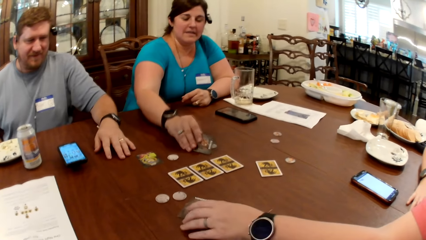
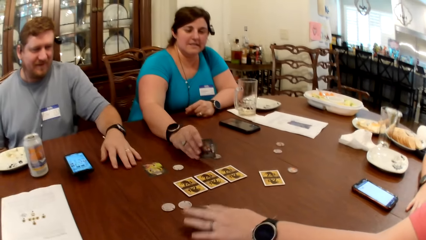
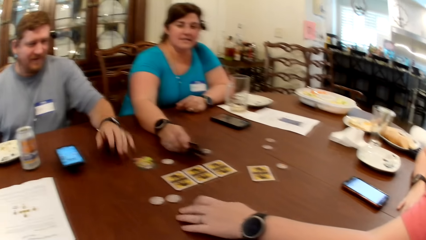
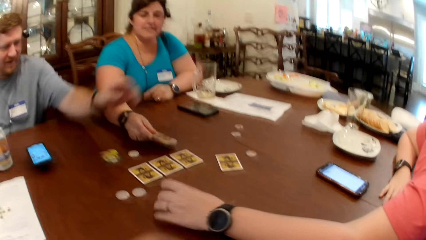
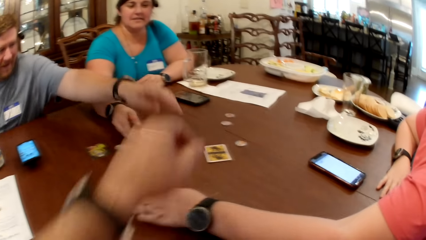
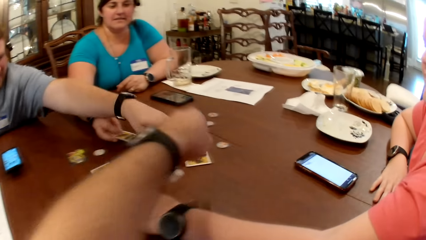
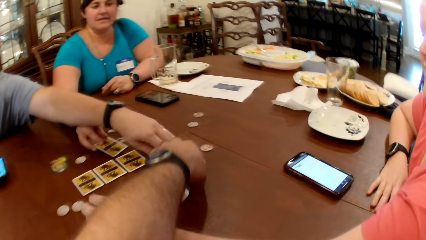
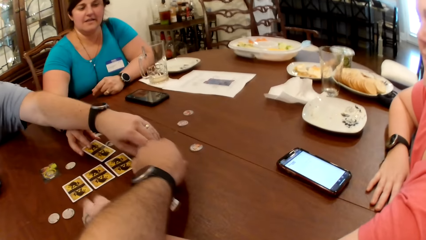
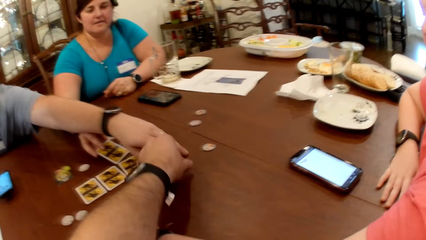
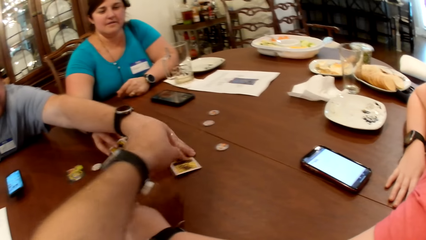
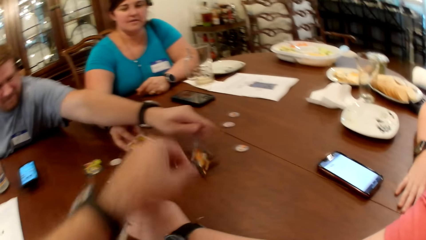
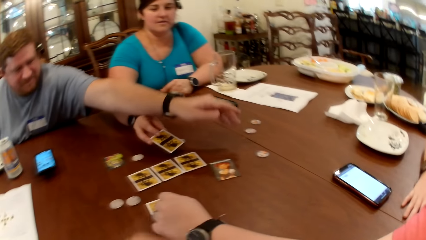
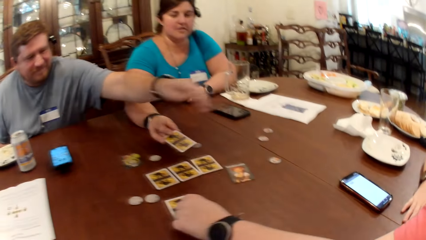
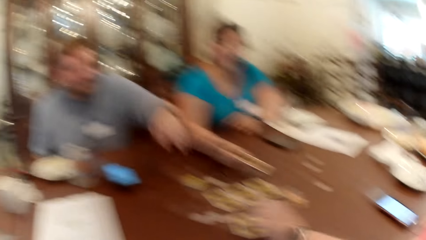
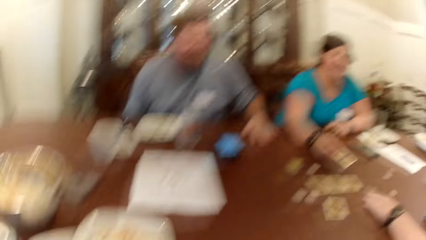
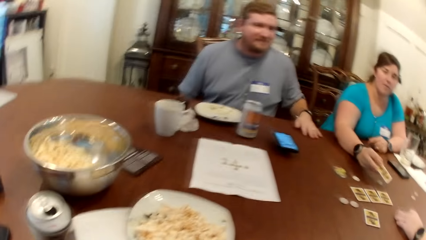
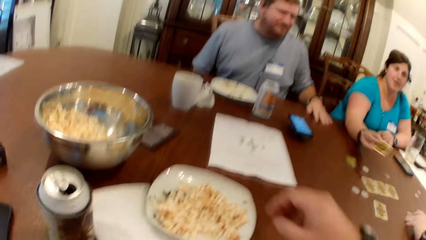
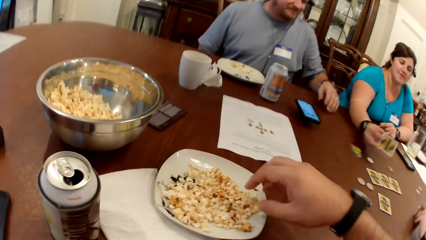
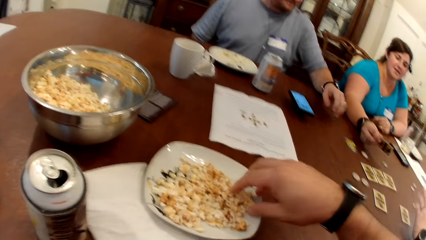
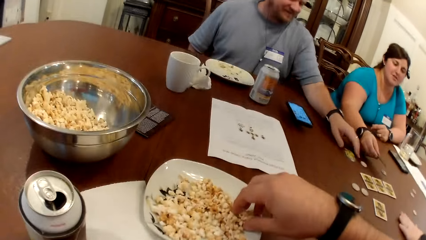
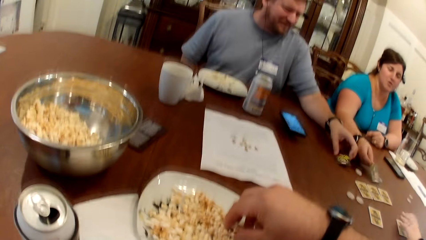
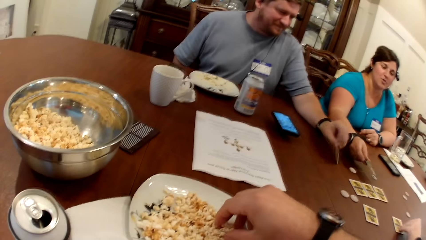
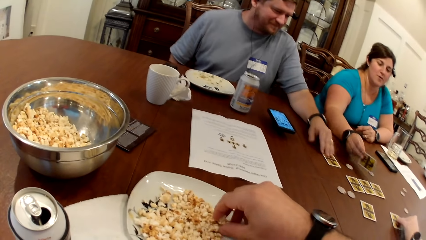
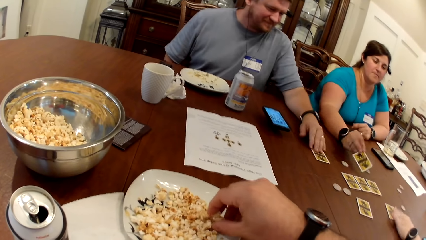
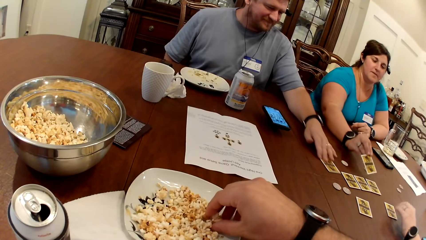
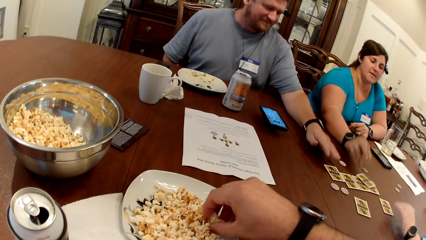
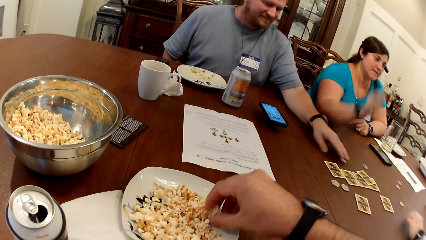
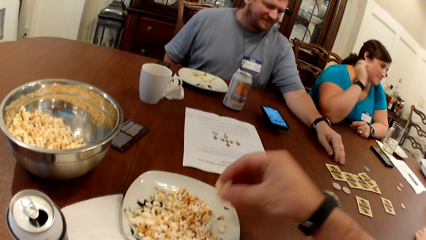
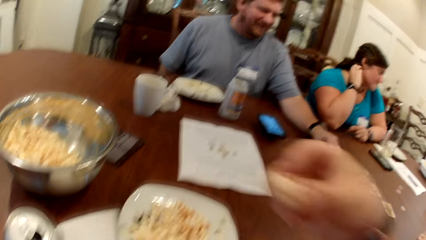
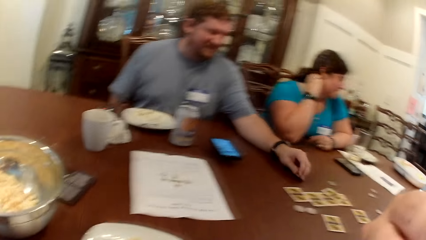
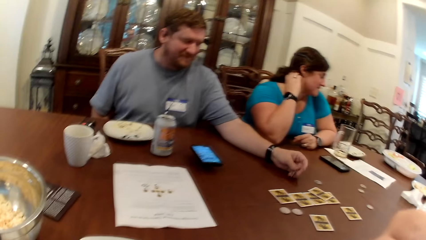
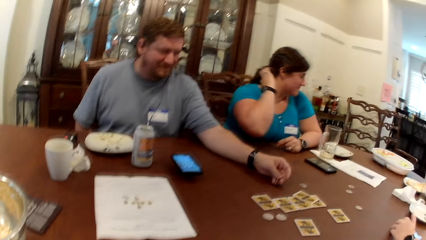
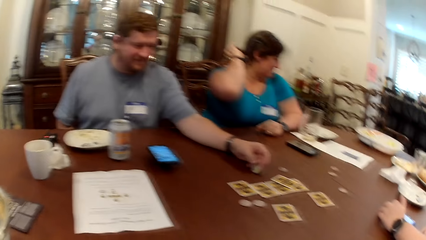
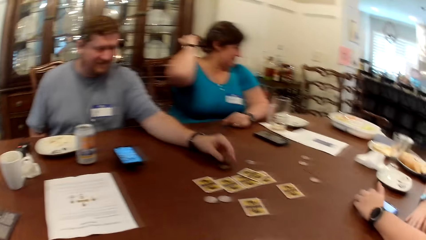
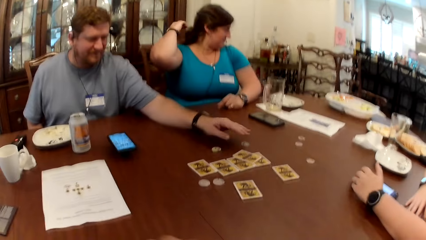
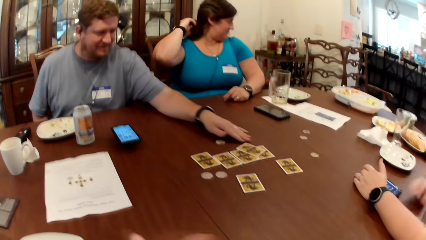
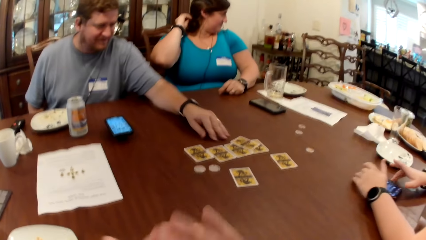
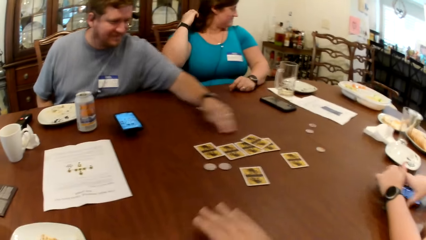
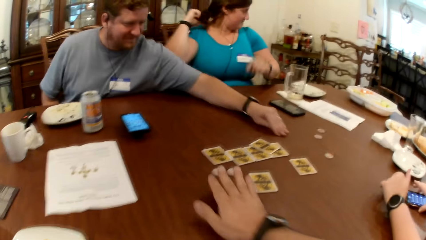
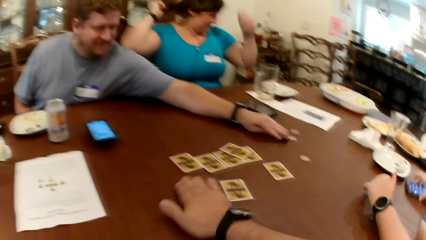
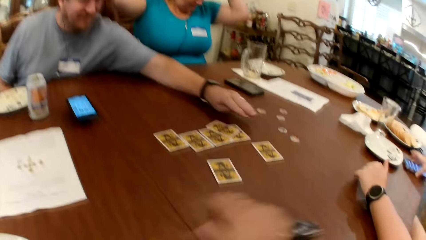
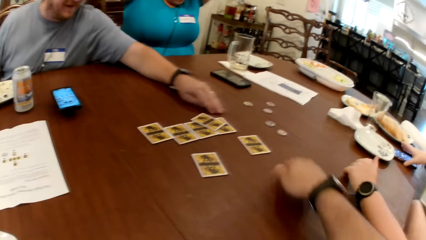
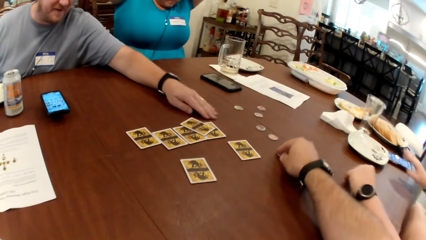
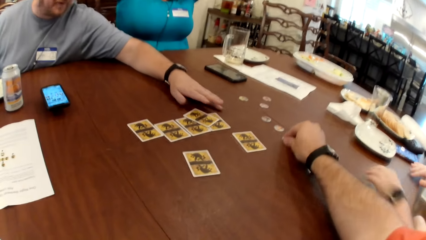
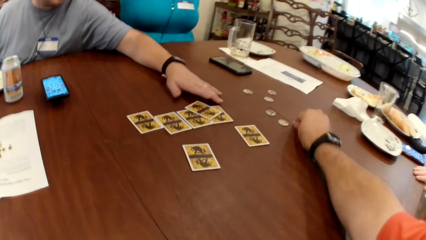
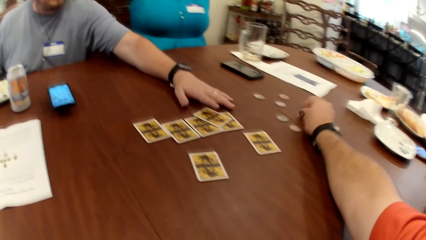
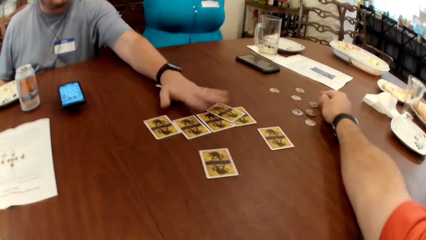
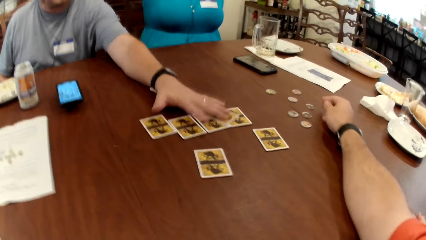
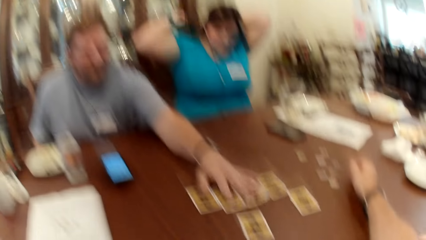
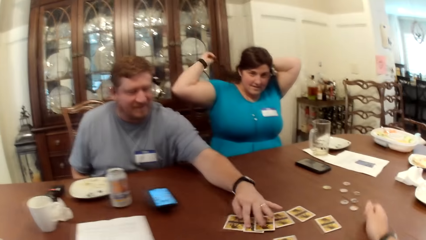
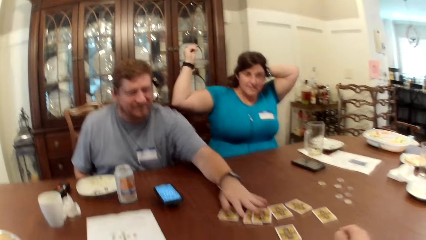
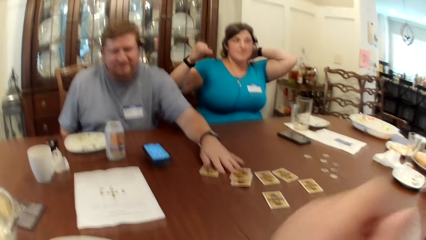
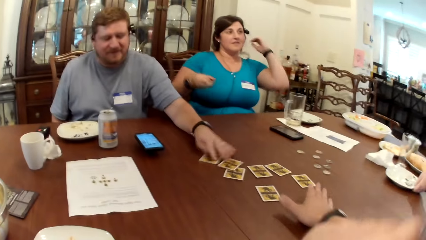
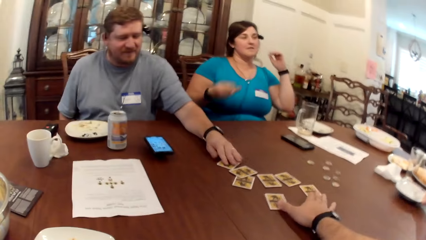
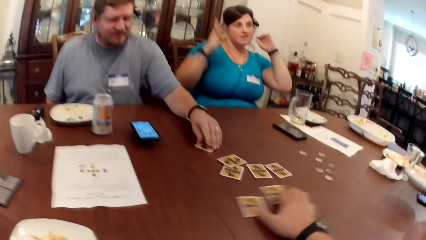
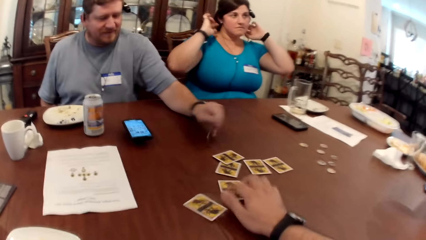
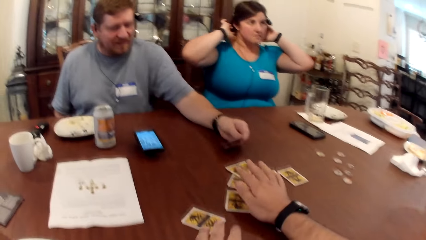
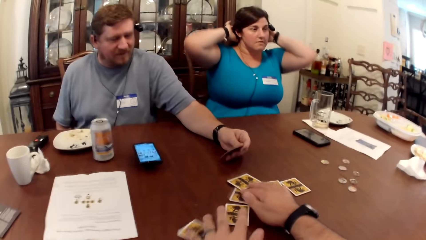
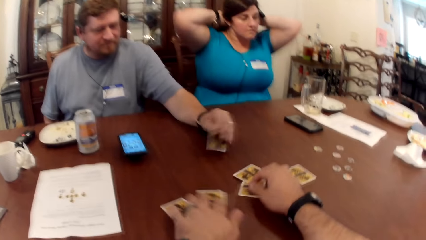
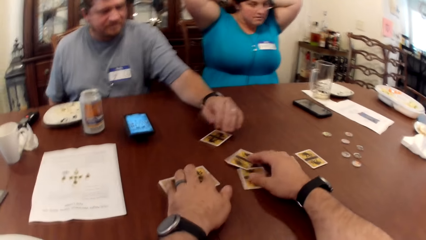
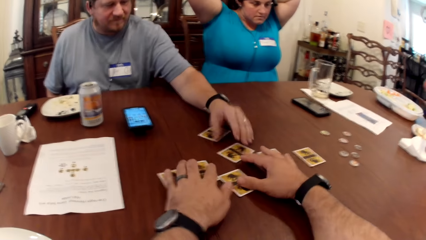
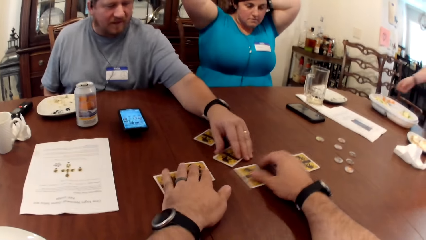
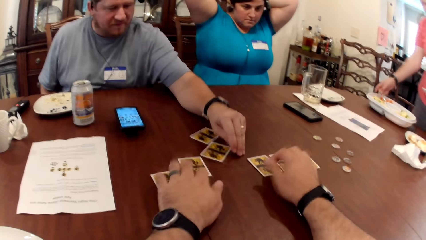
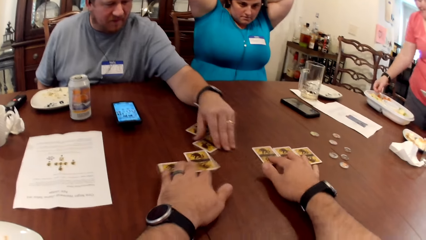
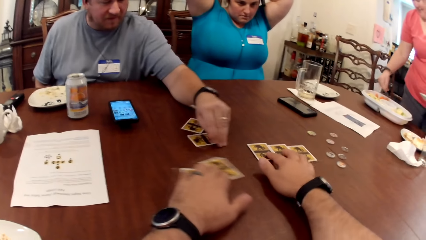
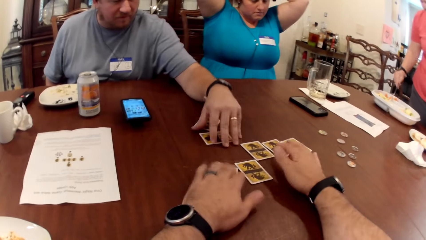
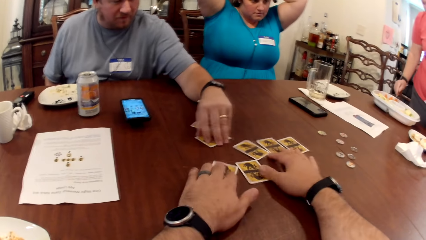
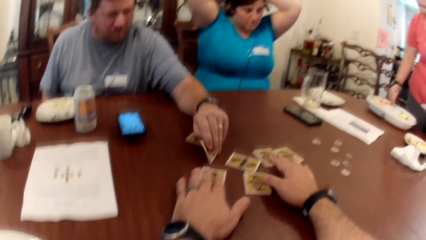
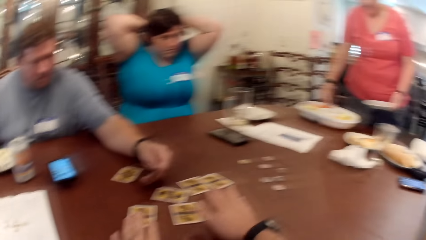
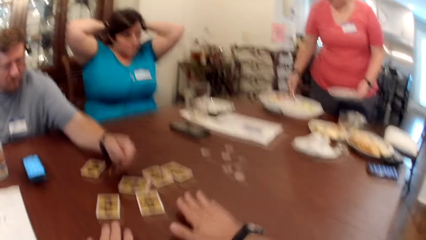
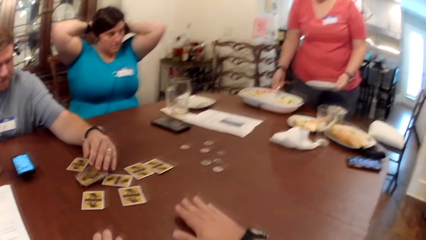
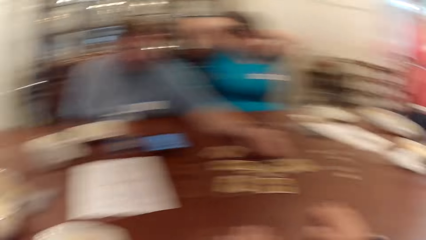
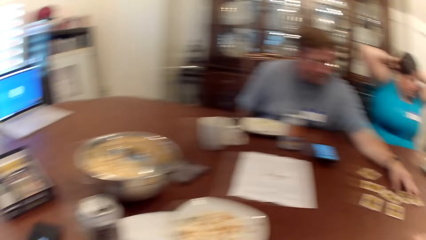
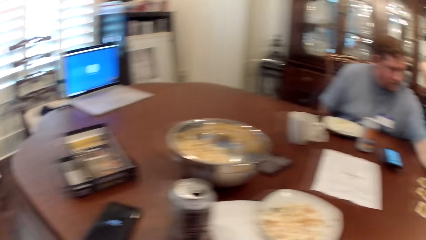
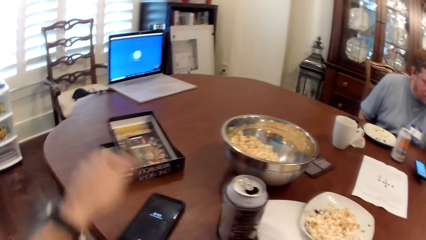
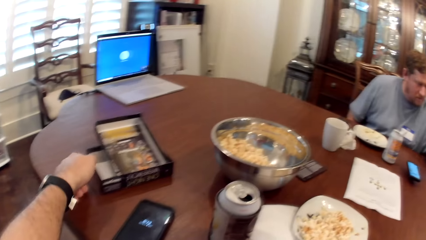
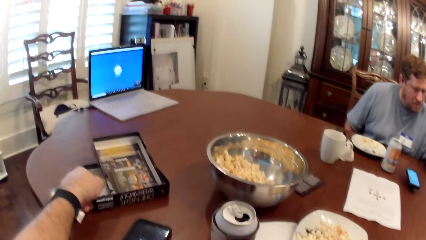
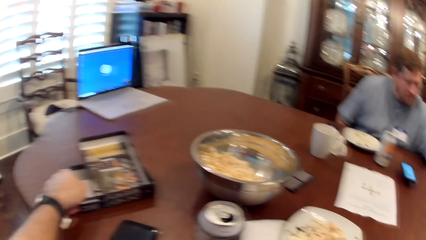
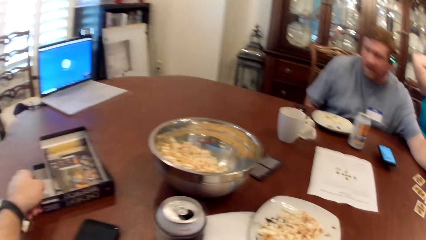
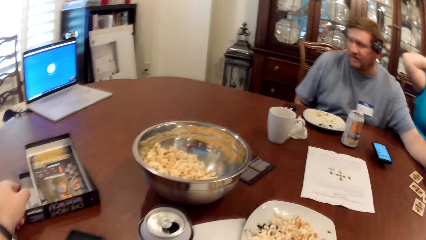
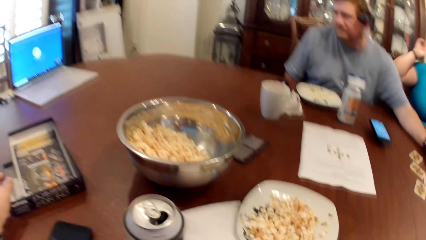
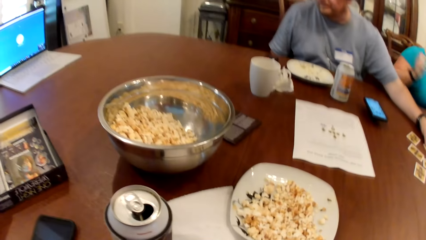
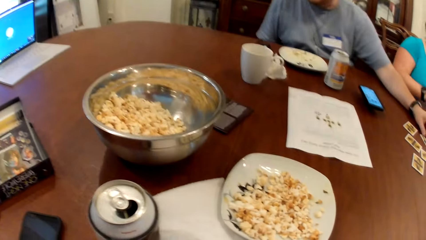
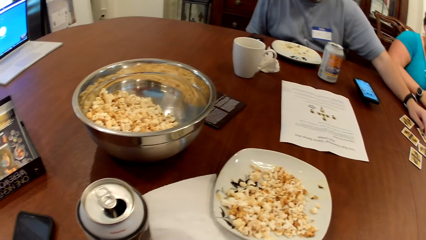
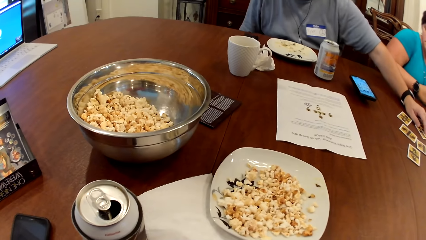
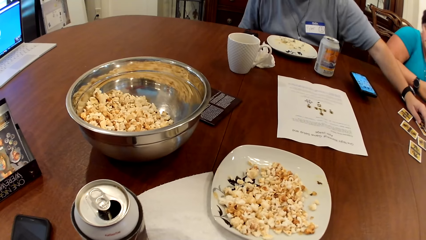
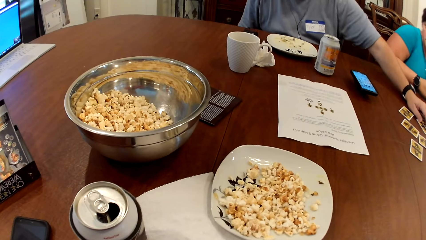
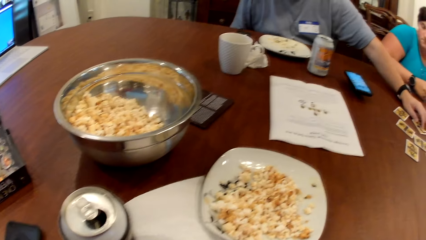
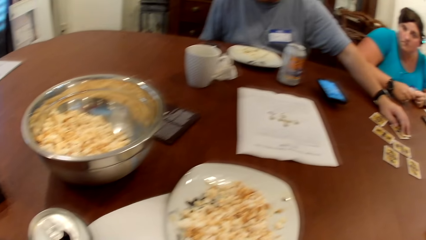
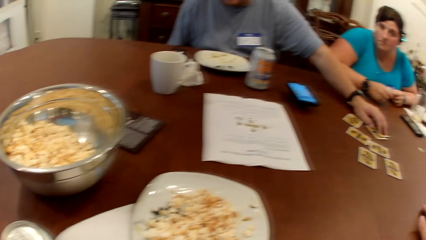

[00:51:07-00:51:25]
The woman turns a card on the table with her right hand. Another woman touches a card on the table with her left hand. The first woman picks up the card on the table with her right hand. The camera wearer touches the card on the table with his left hand. The man turns the card on the table with his left hand. The camera wearer picks popcorn with his right hand. He eats the popcorn from the plate of popcorn on the table with his right hand. The man turns a card on the table with his left hand, turns the card on the table with his right hand, and moves the card on the table with his left hand. The first woman drops the card on the table with her right hand. The man turns a coin on the table with his left hand. The first woman touches her hair with her right hand. The man moves the coin on the table with his left hand. The other woman passes a phone from her left hand to her right hand. The camera wearer moves coins on the table with his right hand. The man shuffles cards on the table with his left hand. The other woman picks up a plate from the table with her right hand. The camera wearer moves cards on the table with his right hand. The man turns a card on the table with his left hand. The first woman touches her hair with both hands. The camera wearer shuffles cards on the table with both hands. The man places the card on the table with his left hand. The other woman picks up a spoon from a plate of fruit on the table with her right hand. The camera wearer touches a carton of a board game on the table with his left hand.
